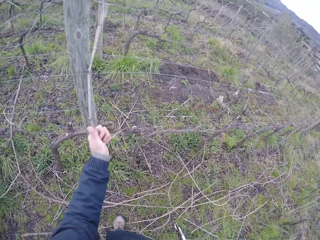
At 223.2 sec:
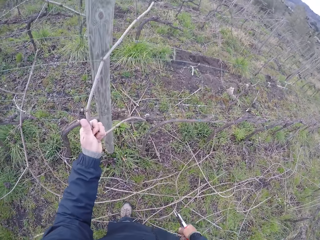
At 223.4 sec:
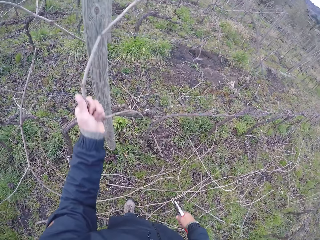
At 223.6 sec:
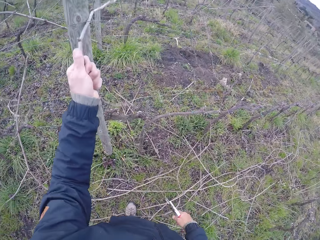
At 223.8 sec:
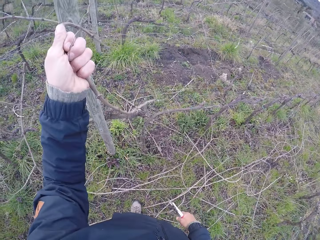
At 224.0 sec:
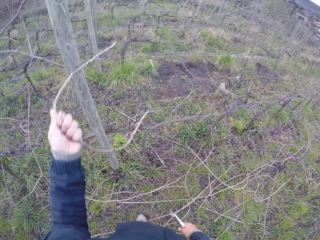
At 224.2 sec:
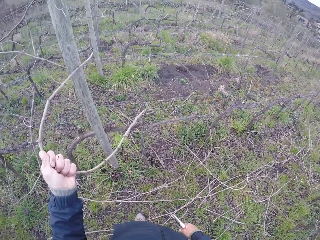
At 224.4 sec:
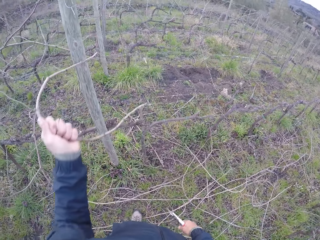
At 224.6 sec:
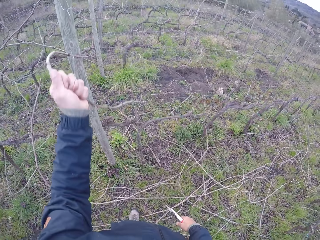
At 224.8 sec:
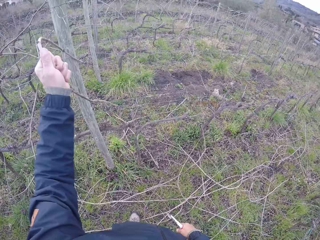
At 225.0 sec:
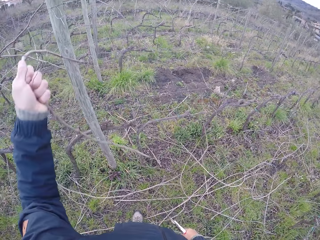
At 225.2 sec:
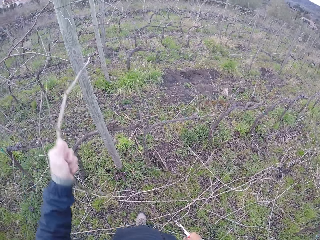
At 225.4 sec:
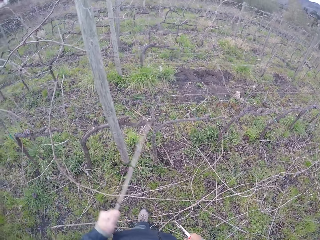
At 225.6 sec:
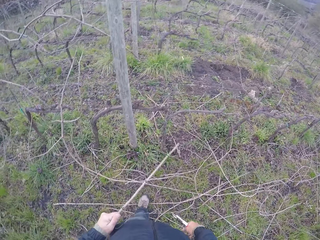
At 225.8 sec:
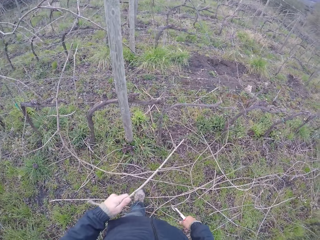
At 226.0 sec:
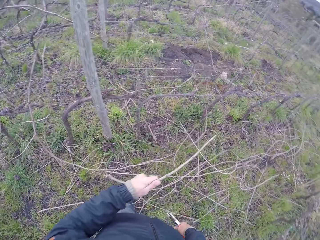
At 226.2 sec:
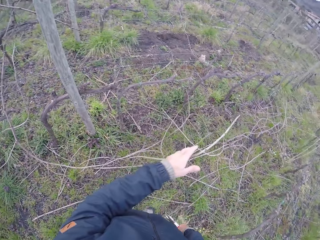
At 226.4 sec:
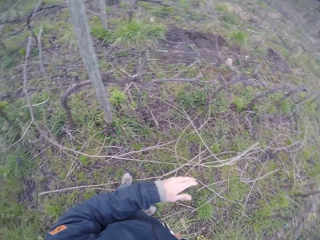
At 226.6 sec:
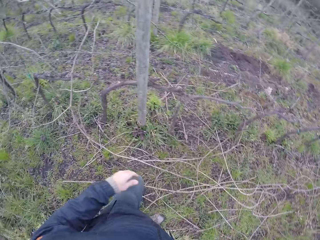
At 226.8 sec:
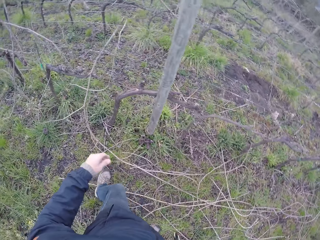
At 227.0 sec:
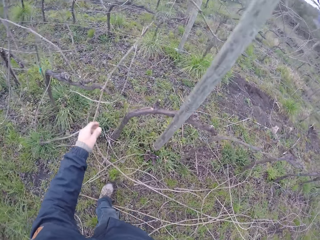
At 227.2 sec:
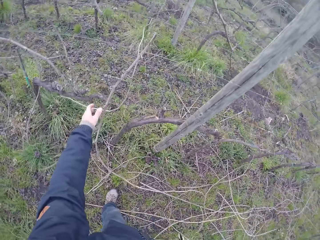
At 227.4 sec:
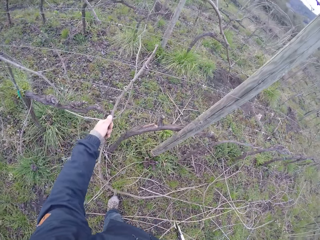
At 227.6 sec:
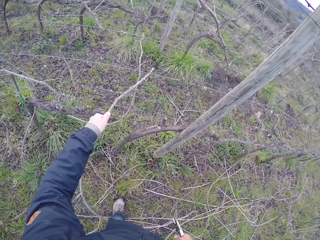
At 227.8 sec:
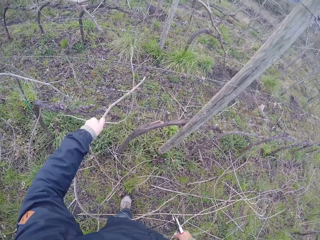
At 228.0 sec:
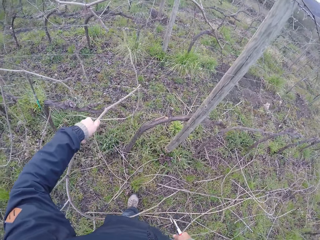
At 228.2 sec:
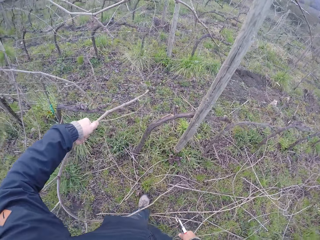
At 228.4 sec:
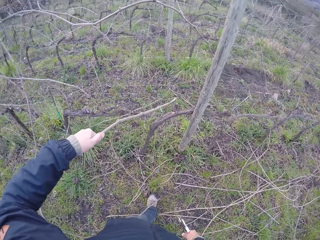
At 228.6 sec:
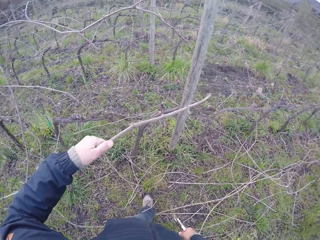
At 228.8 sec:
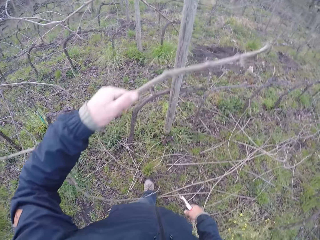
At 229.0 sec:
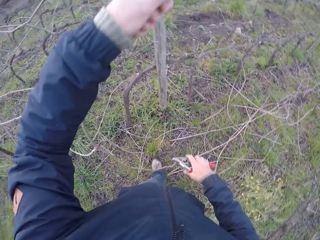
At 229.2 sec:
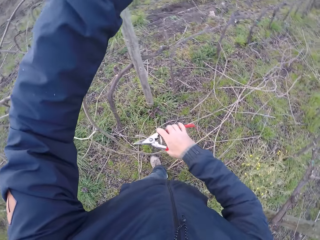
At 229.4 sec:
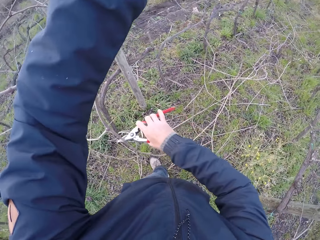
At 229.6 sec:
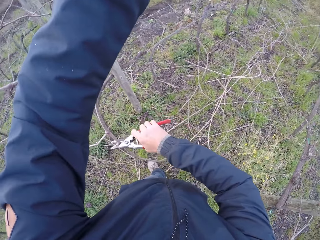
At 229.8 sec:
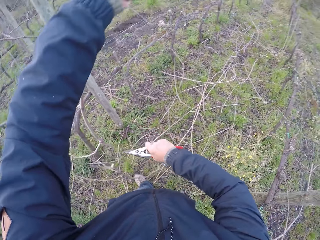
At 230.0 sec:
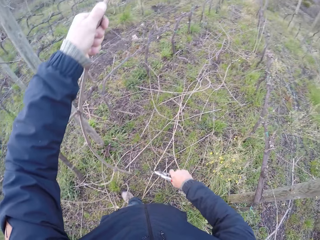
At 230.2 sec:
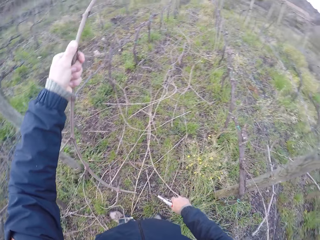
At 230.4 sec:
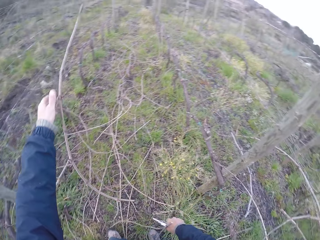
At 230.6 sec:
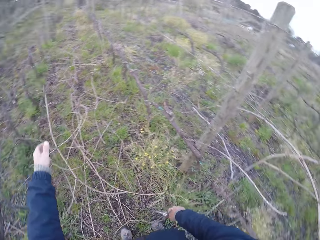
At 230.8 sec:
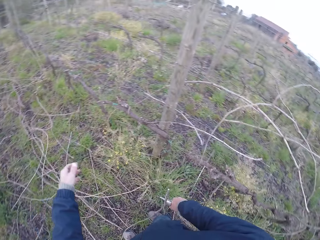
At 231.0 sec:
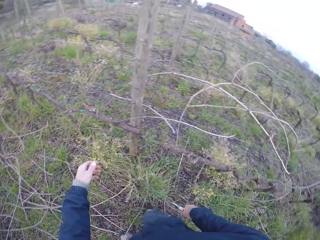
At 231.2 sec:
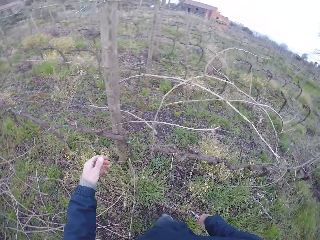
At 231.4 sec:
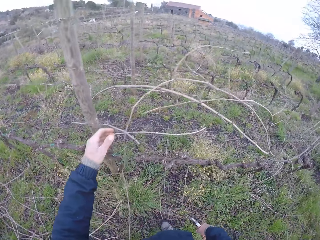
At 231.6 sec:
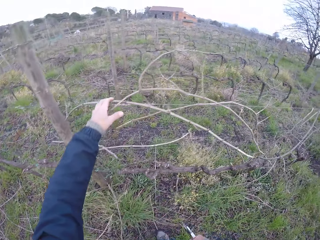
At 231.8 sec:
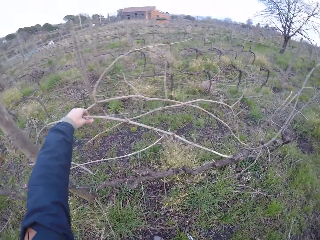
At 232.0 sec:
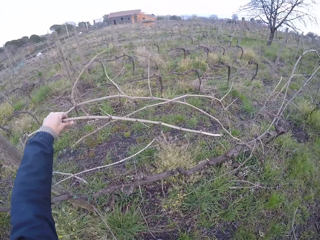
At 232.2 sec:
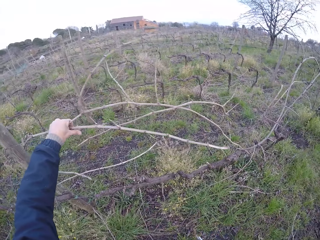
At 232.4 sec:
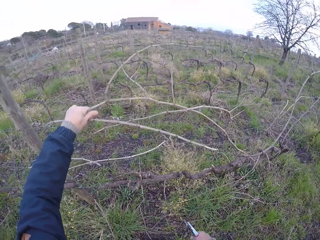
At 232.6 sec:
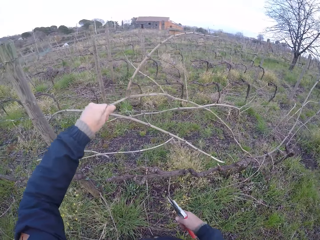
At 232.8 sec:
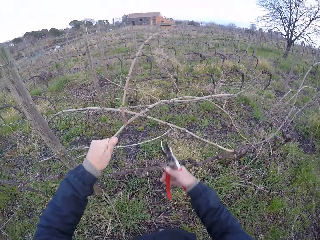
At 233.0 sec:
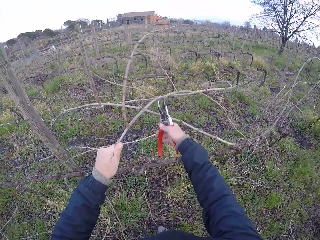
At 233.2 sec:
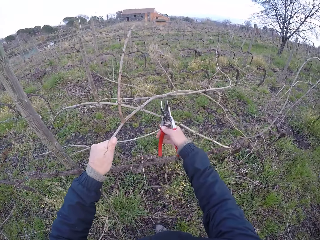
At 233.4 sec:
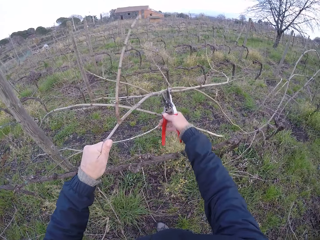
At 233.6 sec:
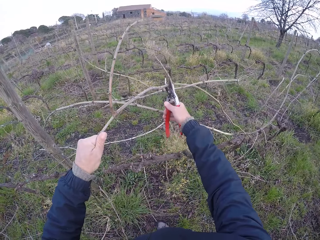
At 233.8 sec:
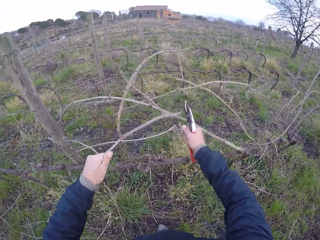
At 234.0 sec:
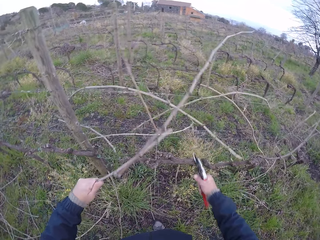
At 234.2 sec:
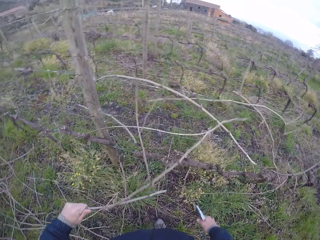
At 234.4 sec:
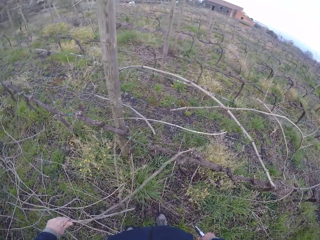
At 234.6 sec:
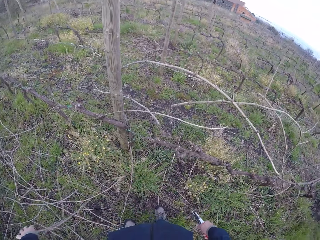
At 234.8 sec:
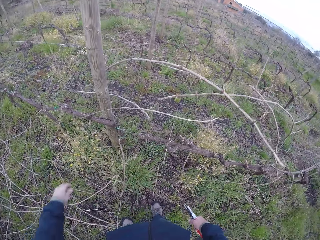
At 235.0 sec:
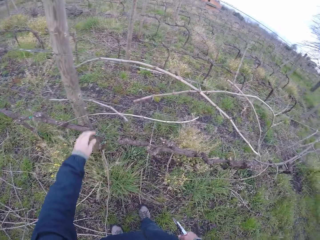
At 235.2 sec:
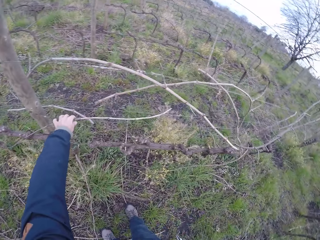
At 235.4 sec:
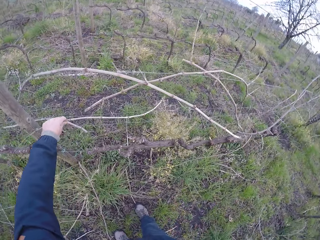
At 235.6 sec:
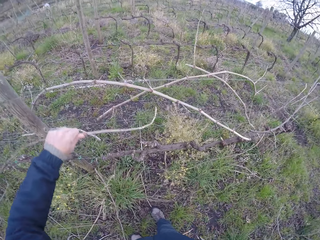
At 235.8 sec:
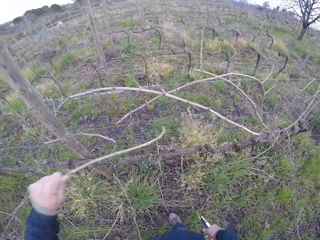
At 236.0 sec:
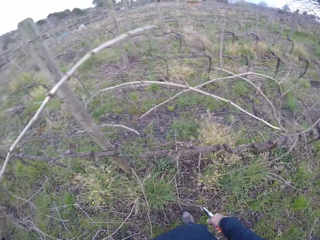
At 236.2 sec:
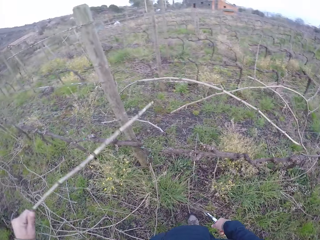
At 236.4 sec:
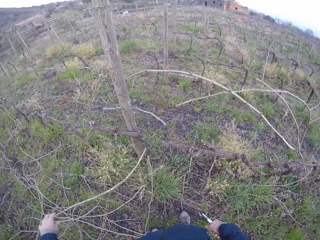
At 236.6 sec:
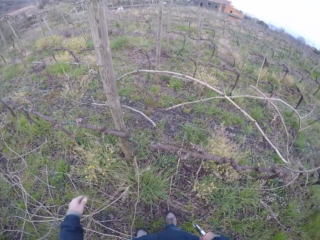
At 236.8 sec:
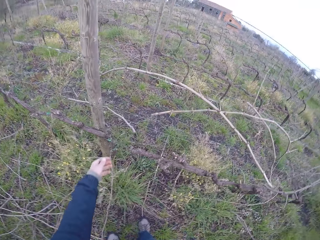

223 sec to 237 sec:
The camera wearer drags a stick from the barbed wire with his left hand. He drops the stick in his left hand on the floor. He drags a stick from the barbed wire with his left hand. He cuts the stick with the pliers in his right hand. He drops the stick in his left hand on the floor. He drags a stick from the barbed wire with his left hand. He cuts the stick with the pliers in his right hand. He drops the stick in his left hand on the floor. He drags a stick from the barbed wire with his left hand. He drops the stick in his left hand on the floor.

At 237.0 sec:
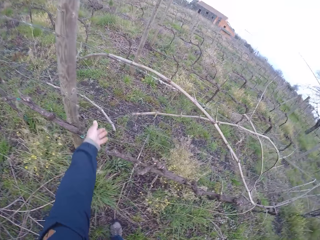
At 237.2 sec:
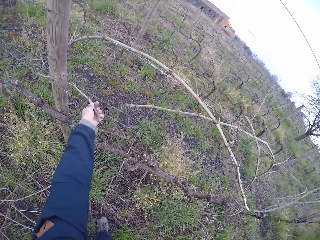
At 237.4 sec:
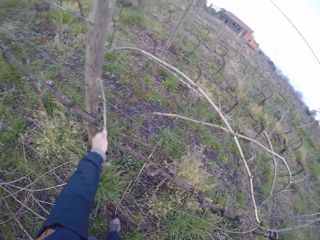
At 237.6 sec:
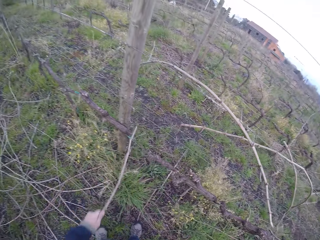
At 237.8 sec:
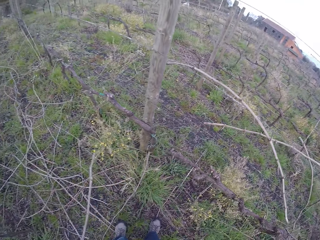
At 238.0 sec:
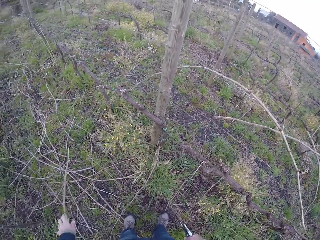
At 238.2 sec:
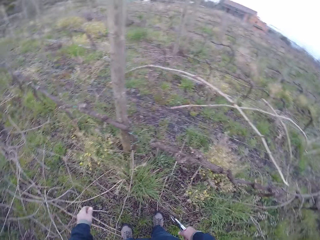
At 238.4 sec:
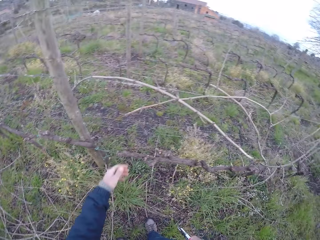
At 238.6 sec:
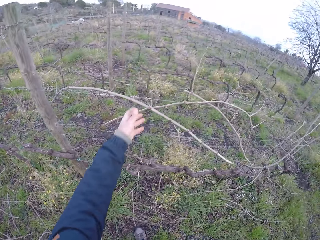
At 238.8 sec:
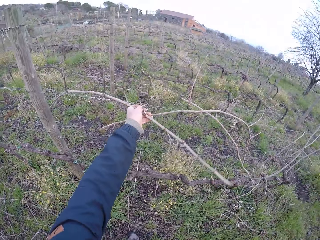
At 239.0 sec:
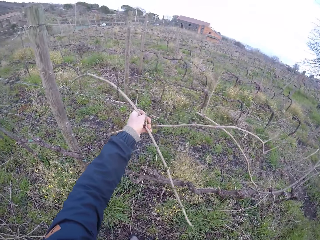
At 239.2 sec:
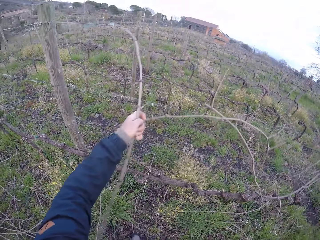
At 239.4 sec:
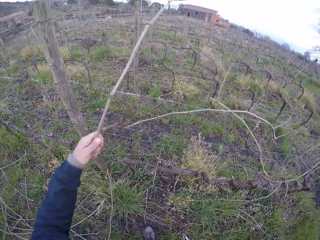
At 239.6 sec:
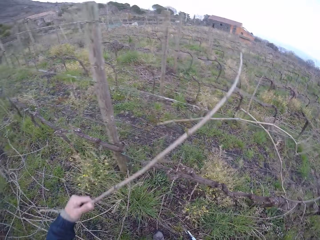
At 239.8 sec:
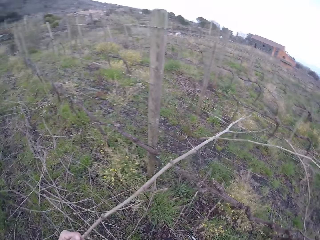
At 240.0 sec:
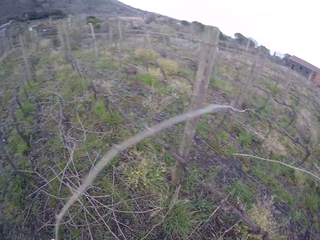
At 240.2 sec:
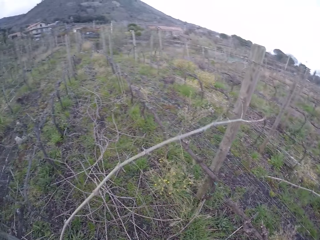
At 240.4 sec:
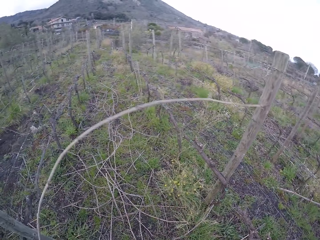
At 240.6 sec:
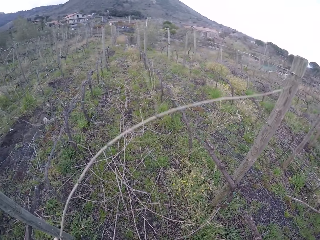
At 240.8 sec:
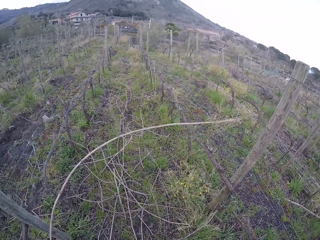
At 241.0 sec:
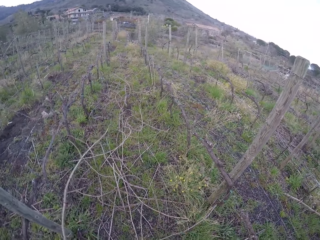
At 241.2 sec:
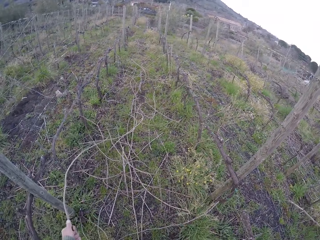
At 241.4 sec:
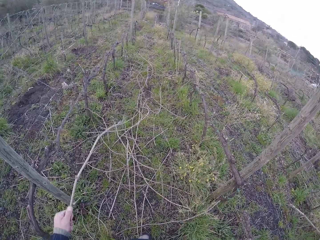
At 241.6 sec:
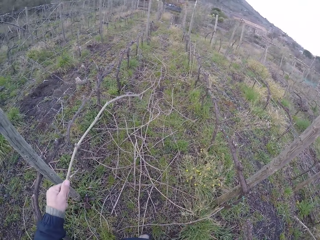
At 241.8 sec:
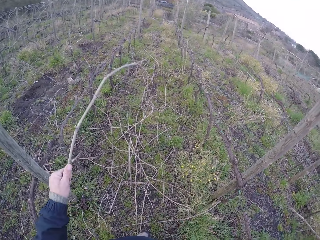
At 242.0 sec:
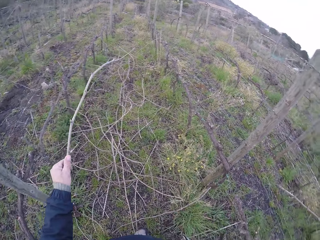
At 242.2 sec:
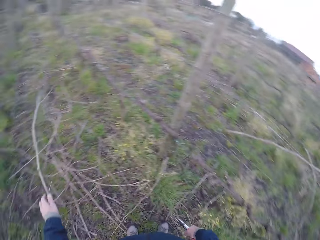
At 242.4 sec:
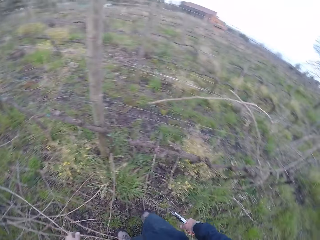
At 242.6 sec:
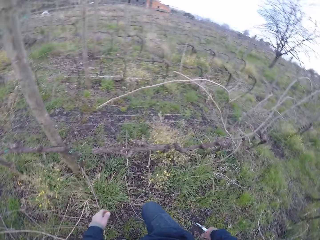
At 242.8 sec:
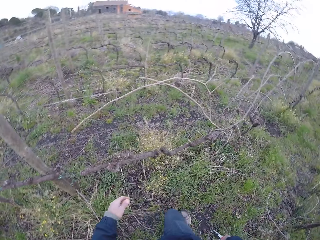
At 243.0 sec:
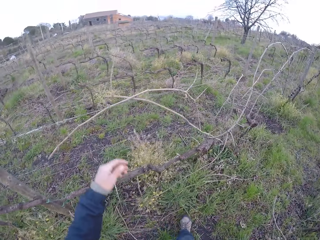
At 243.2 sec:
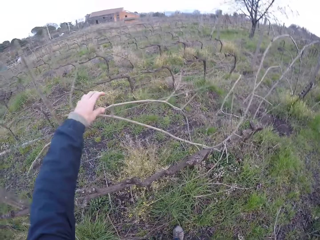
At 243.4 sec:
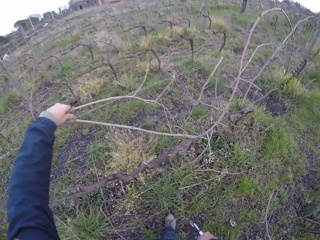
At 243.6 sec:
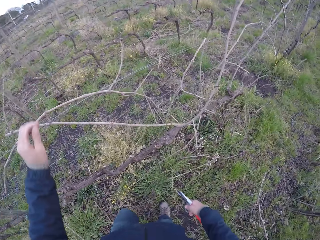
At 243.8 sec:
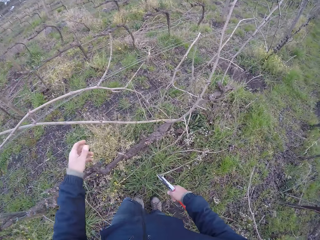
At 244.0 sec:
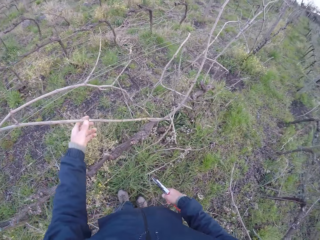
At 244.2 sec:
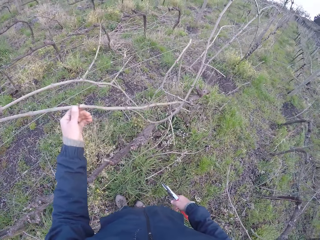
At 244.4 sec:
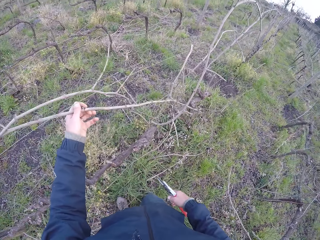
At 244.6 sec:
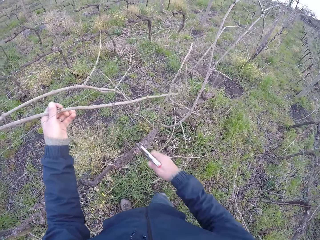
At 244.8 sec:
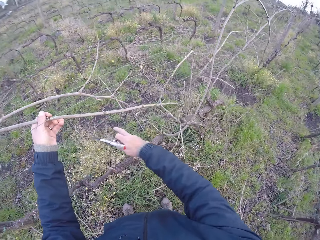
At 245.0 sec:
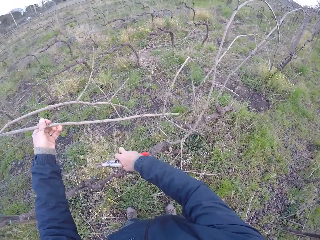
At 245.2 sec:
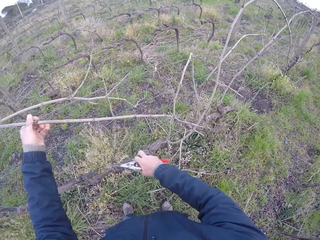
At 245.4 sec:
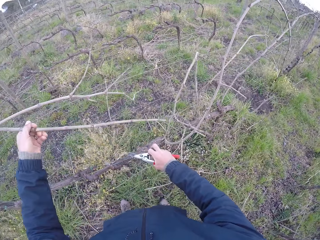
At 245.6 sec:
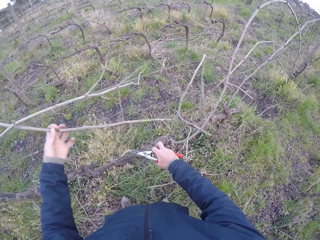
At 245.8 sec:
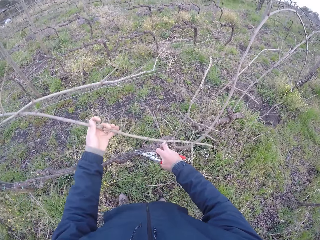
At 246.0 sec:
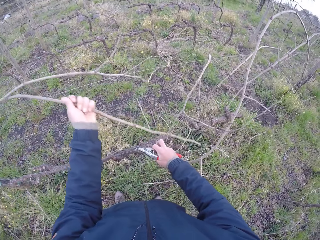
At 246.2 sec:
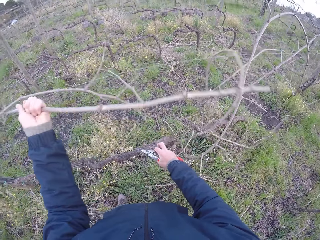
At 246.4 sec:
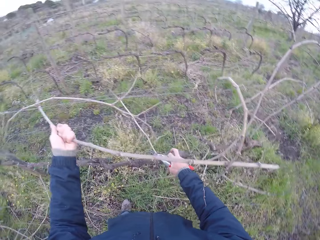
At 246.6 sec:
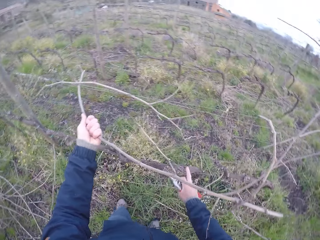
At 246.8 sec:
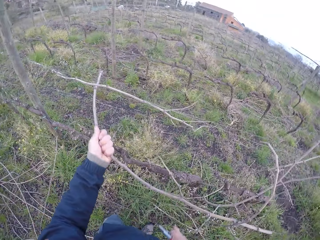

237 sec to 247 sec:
The camera wearer drags a stick from the barbed wire with his left hand. He drops the stick in his left hand on the floor. He drags a stick from the barbed wire with his left hand. He drops the stick in his left hand on the floor. He holds a stick in the barbed wire with his left hand. He adjusts the barbed wire with his right hand.
